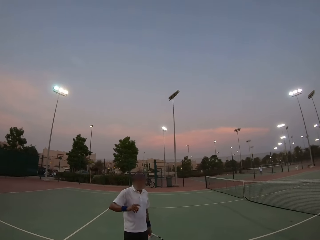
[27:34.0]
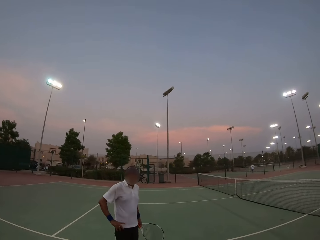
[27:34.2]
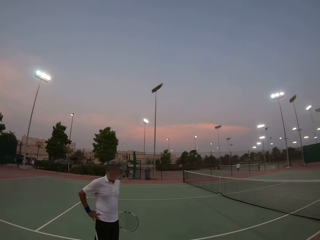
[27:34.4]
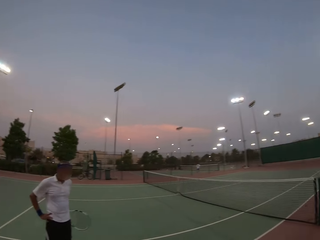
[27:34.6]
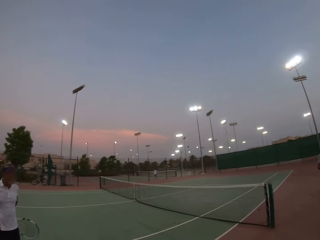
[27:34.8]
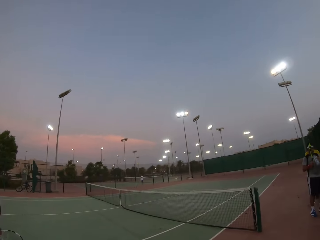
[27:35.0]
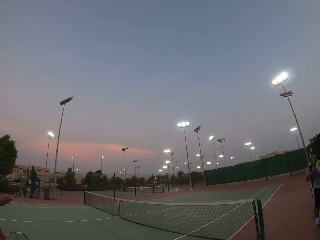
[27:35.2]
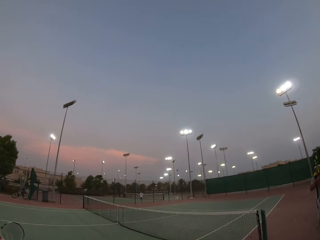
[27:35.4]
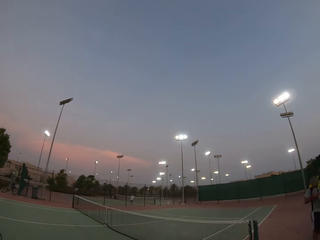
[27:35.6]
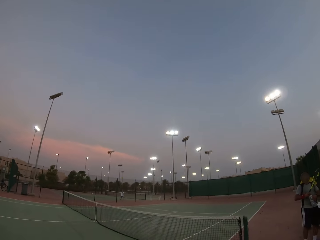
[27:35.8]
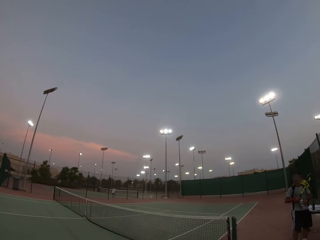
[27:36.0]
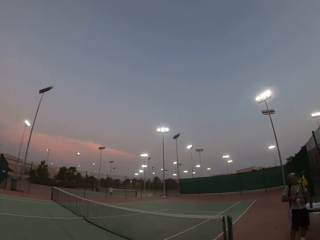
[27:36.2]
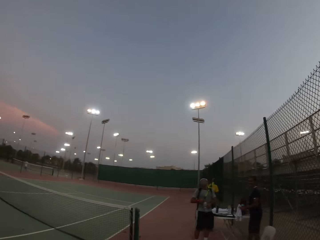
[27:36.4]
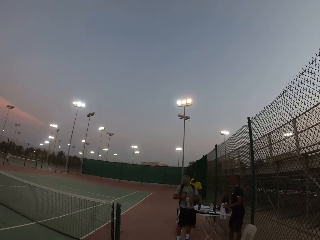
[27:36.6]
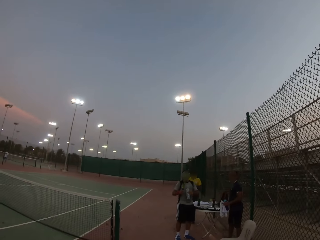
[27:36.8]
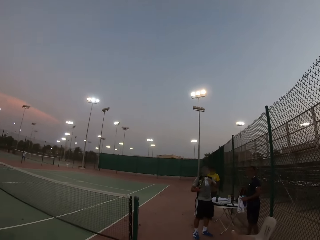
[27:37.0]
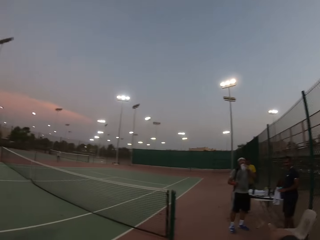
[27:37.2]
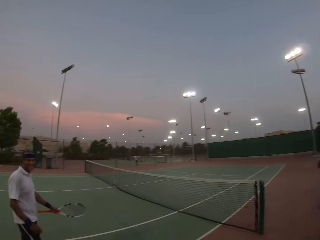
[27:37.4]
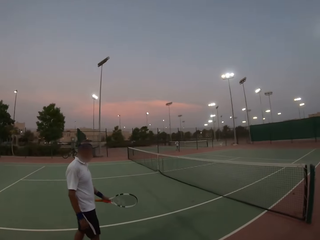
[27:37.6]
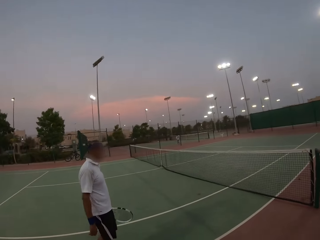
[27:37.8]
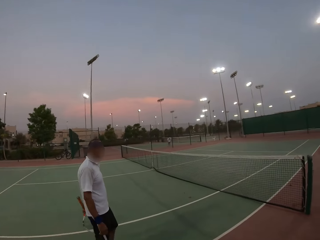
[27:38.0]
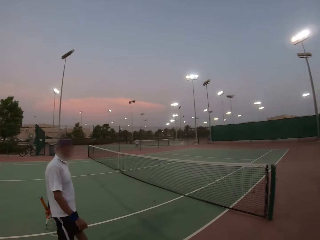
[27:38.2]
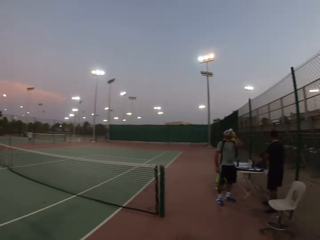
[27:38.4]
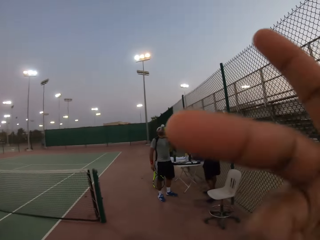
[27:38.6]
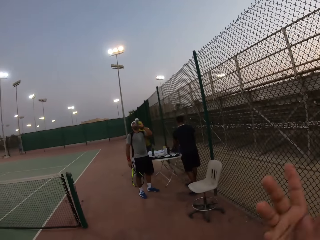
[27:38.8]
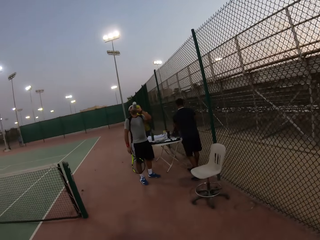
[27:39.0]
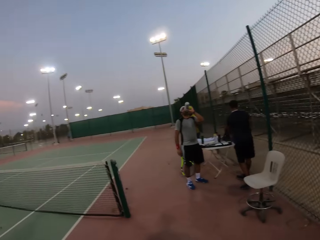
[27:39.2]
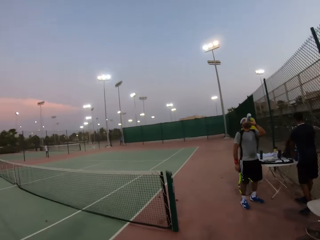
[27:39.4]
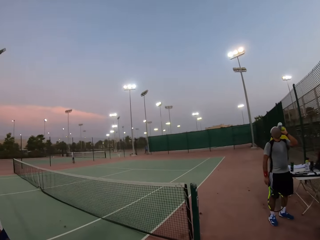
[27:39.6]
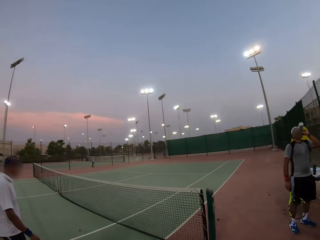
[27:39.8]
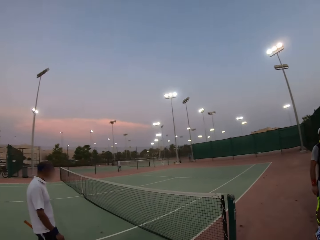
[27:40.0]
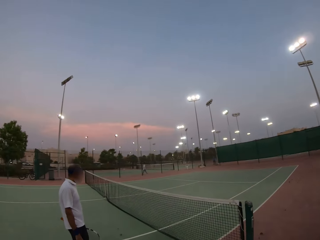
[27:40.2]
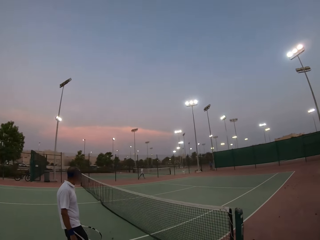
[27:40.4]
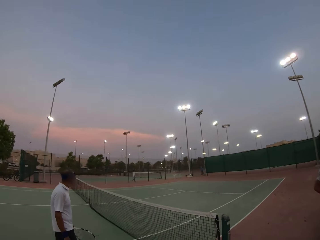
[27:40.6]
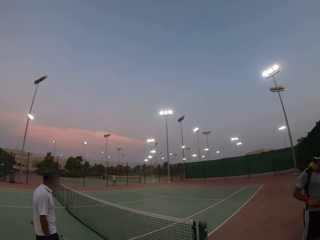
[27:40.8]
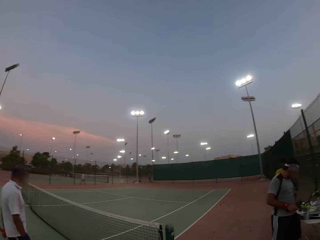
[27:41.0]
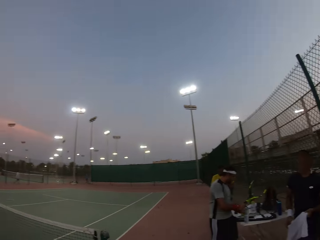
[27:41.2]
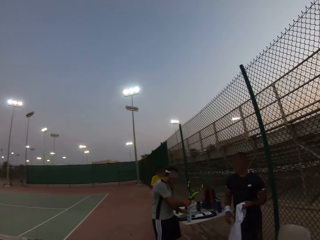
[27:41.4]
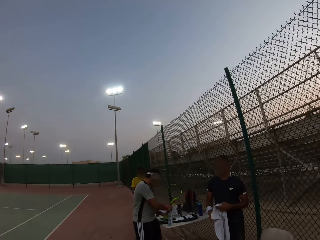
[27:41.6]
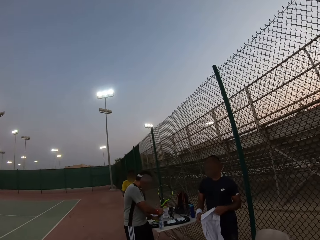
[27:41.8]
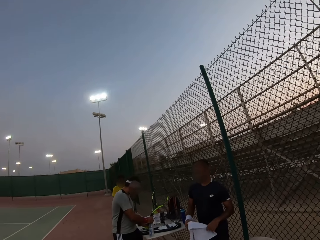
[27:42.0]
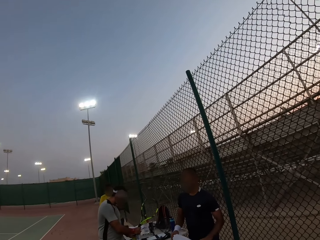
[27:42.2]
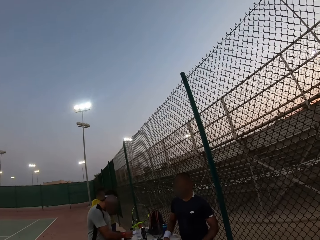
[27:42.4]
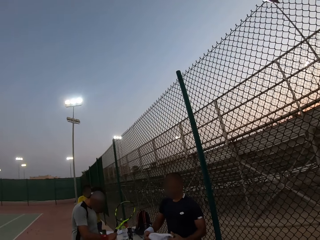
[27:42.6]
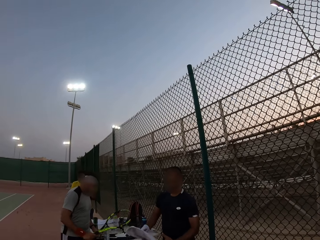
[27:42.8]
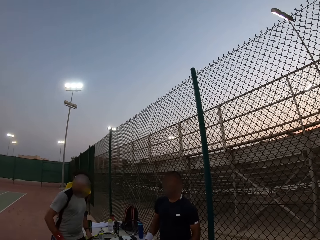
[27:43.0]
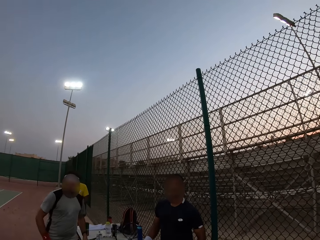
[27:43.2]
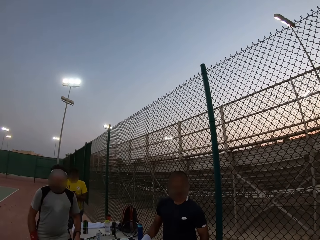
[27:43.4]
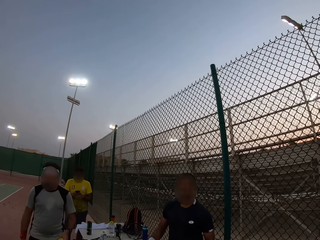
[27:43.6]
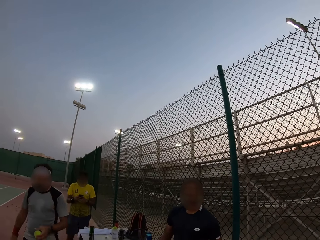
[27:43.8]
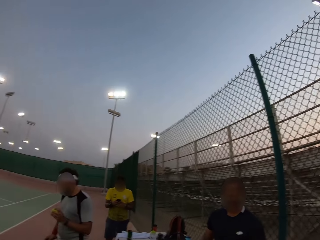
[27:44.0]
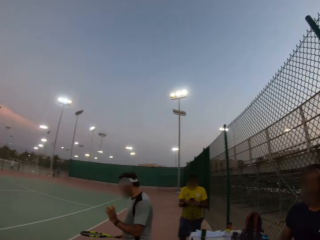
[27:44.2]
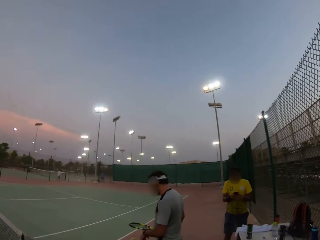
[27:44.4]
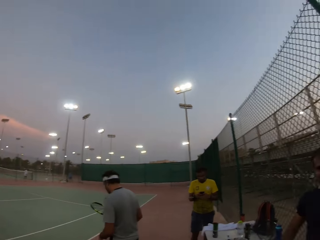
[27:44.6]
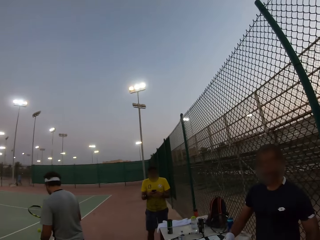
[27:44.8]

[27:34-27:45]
The camera wearer stares at the pitch. He shakes his hands. He stares at the pitch.

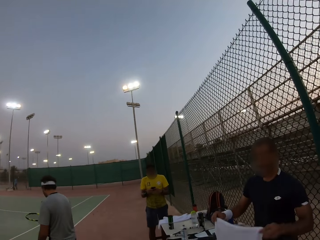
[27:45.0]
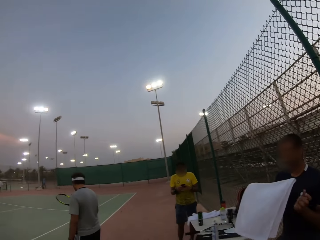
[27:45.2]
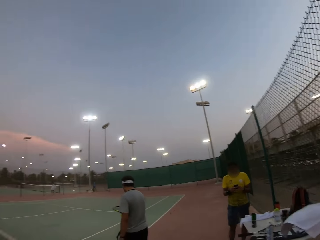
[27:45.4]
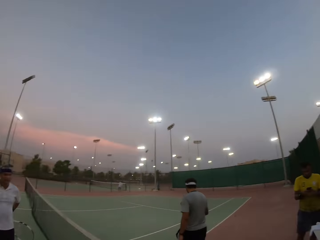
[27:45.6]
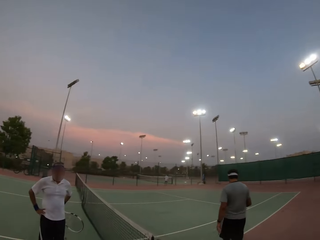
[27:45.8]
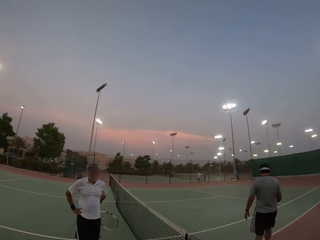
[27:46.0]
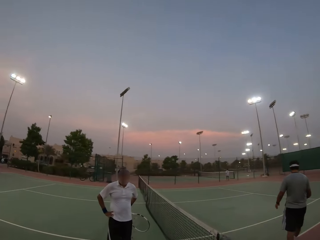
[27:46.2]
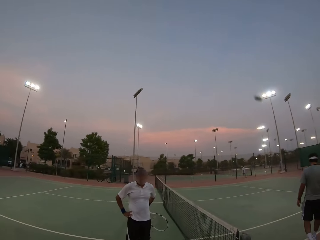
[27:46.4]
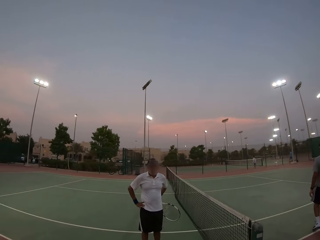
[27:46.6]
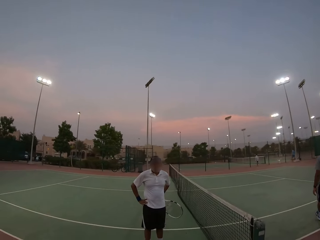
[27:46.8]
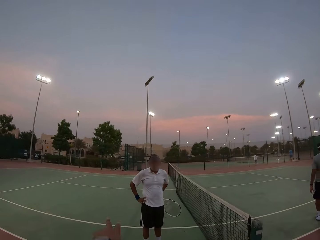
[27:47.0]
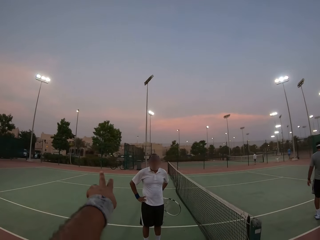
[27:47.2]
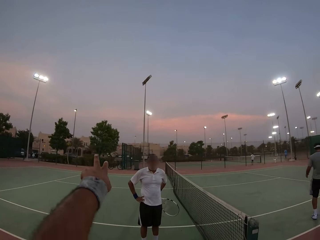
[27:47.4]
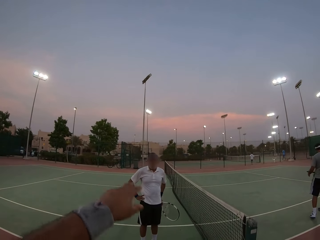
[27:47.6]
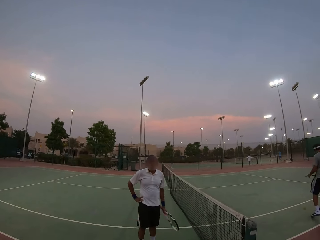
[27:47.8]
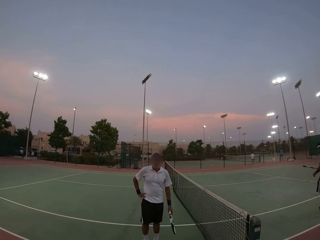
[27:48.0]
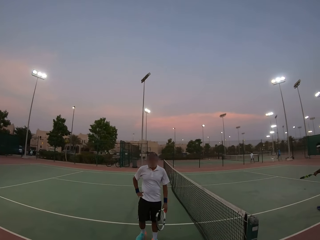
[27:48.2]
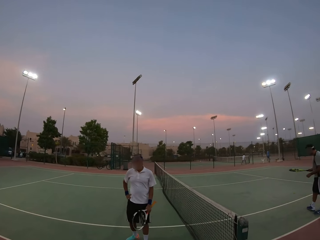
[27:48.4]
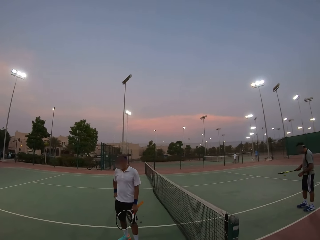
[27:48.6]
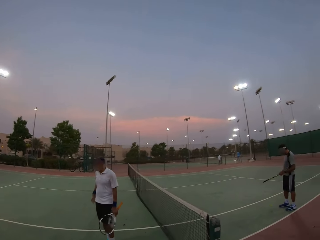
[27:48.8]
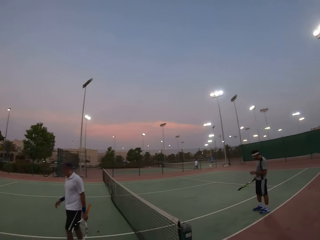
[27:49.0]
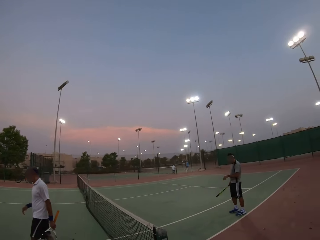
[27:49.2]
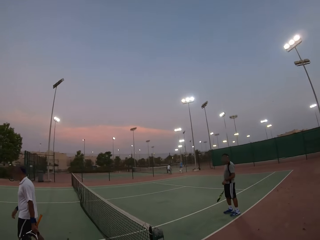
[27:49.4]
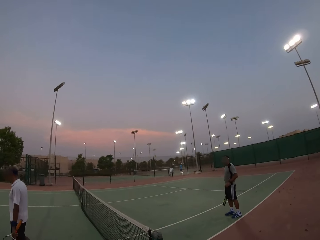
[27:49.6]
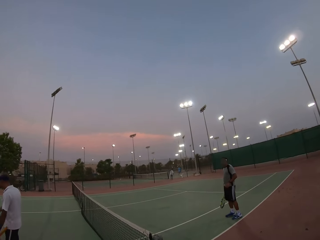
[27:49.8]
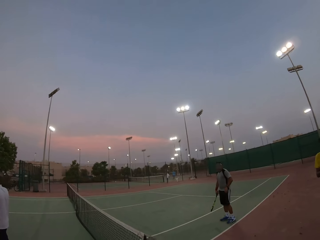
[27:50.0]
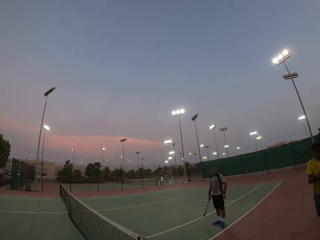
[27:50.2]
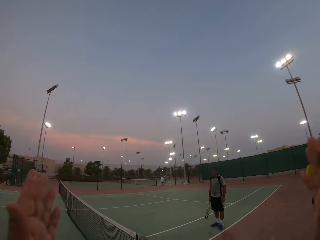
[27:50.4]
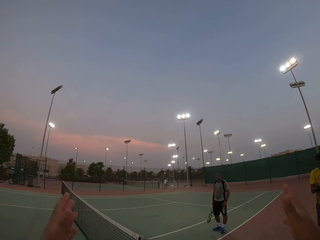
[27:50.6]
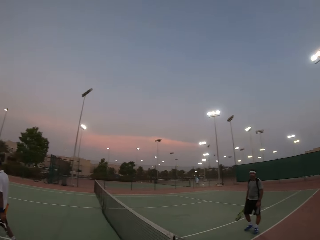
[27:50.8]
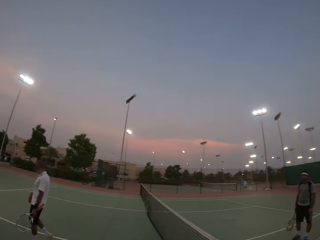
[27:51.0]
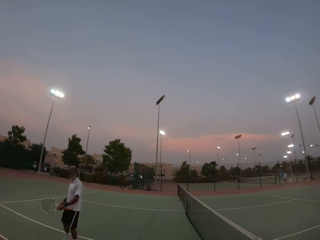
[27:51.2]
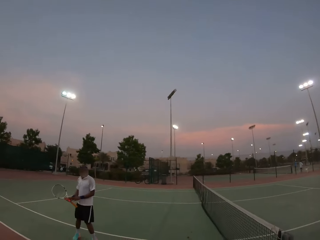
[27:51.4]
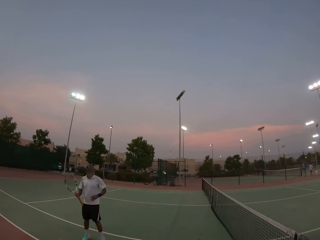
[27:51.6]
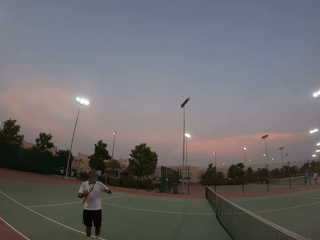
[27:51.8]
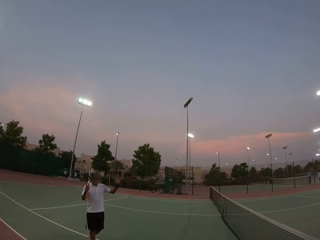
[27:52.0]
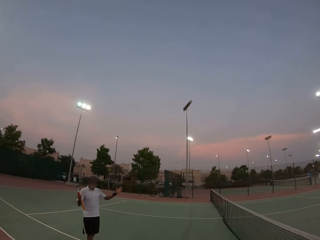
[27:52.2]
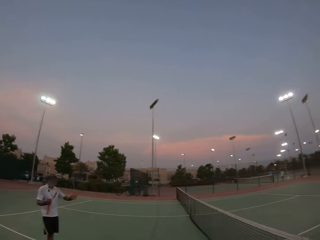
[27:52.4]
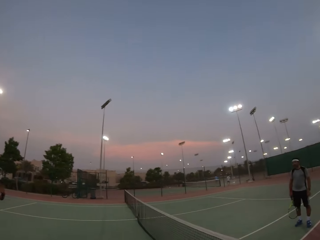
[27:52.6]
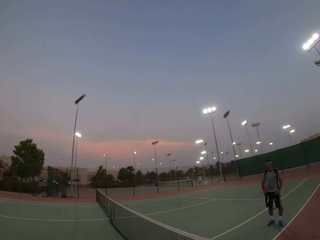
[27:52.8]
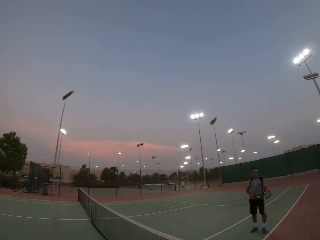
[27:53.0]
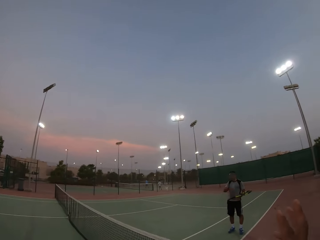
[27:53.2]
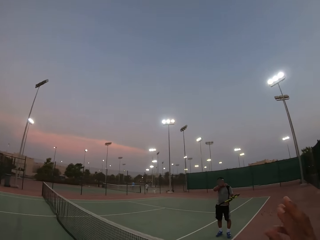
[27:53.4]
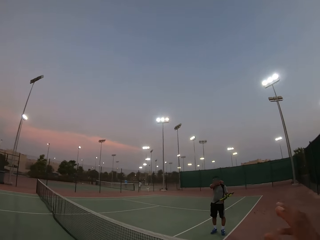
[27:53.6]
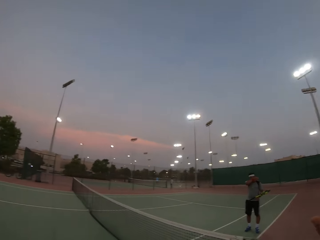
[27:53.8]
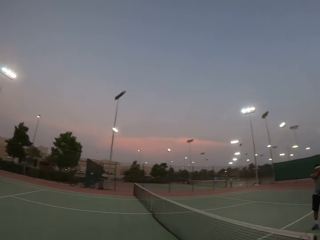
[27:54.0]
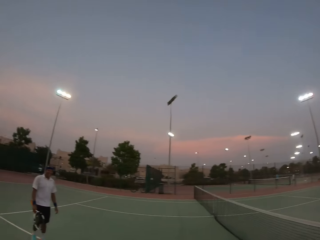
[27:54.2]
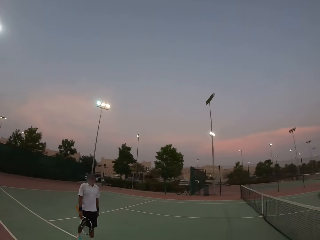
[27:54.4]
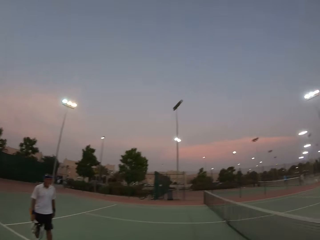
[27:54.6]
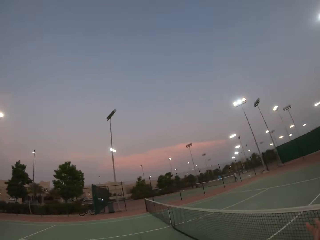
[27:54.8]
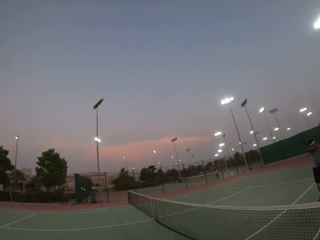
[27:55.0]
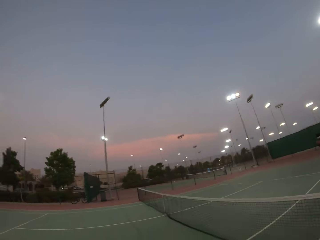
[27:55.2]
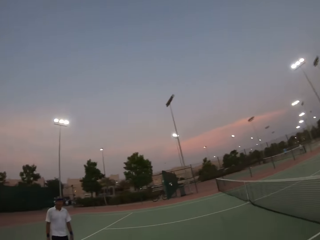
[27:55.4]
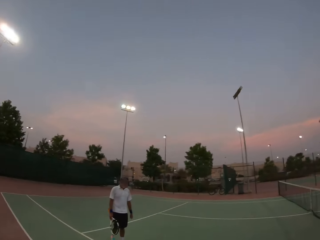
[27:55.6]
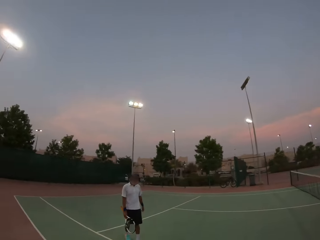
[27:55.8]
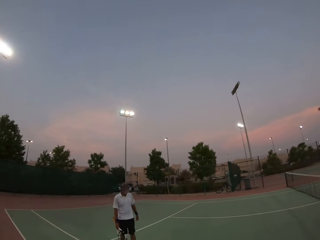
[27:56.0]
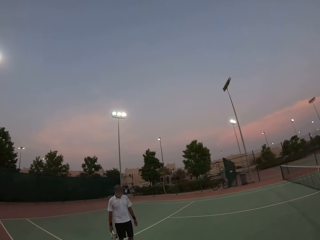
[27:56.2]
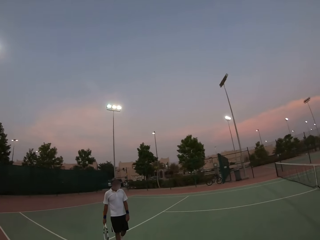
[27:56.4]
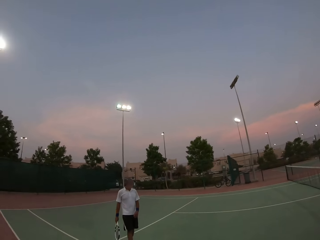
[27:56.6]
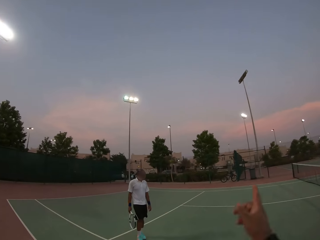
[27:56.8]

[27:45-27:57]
The camera wearer points at the pitch. He stares at the pitch. He carries his hands. He stares at the pitch.
